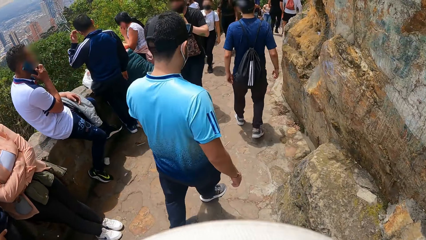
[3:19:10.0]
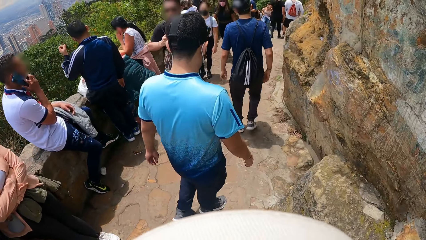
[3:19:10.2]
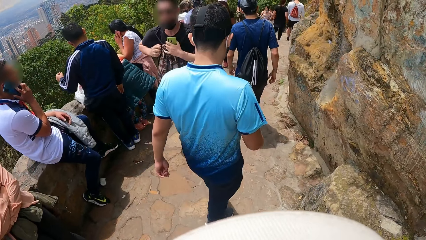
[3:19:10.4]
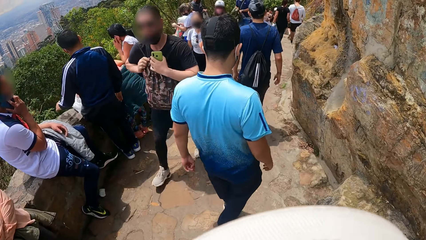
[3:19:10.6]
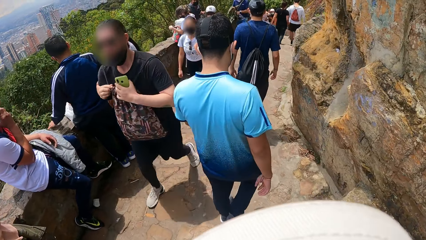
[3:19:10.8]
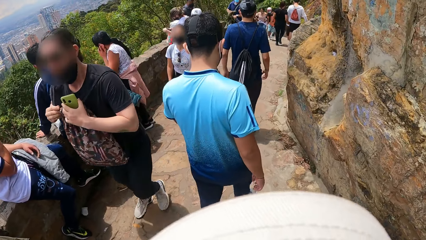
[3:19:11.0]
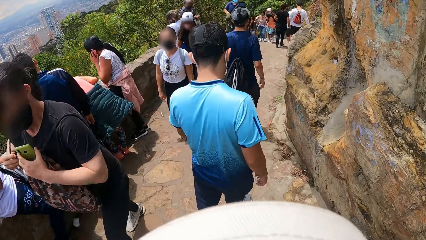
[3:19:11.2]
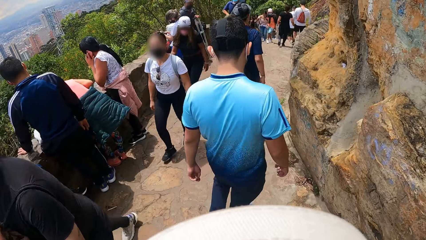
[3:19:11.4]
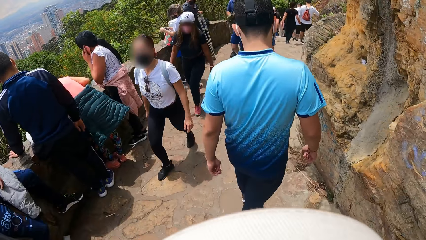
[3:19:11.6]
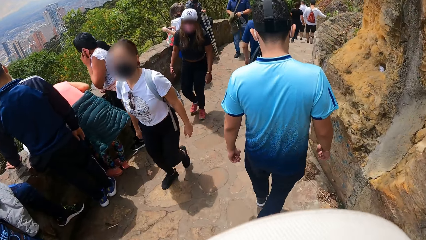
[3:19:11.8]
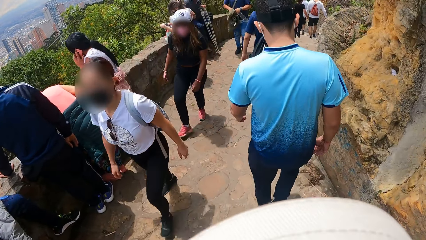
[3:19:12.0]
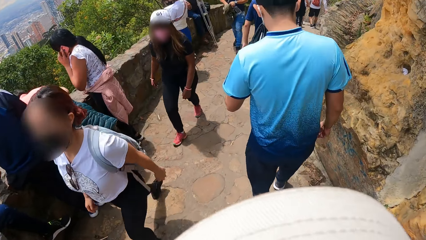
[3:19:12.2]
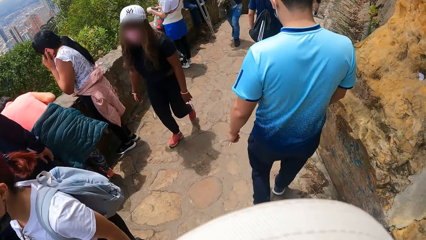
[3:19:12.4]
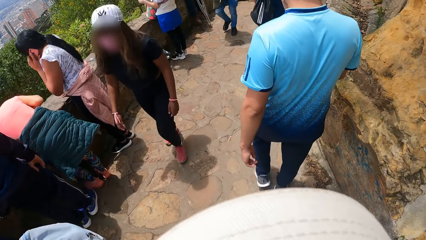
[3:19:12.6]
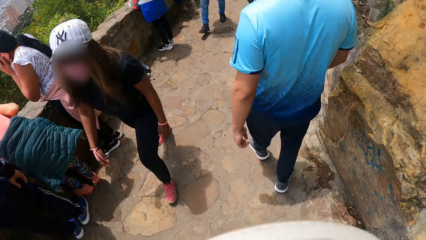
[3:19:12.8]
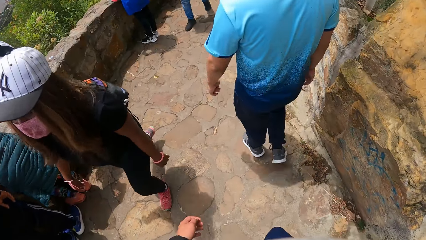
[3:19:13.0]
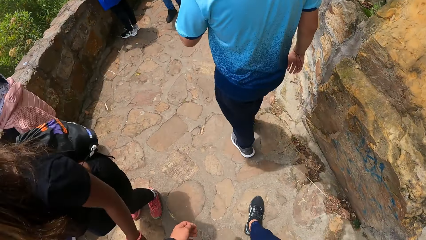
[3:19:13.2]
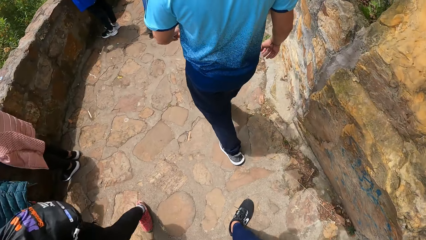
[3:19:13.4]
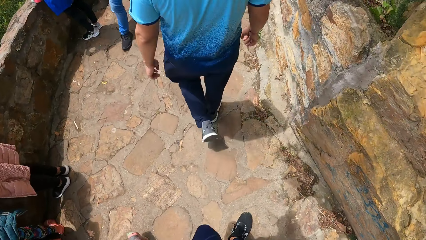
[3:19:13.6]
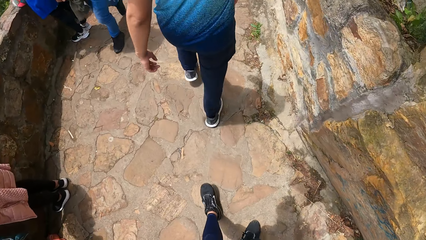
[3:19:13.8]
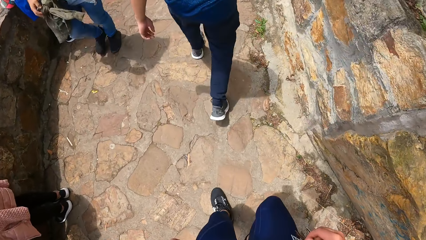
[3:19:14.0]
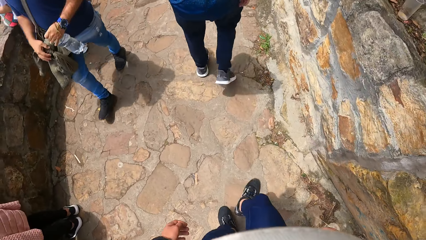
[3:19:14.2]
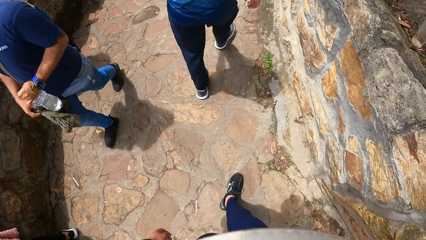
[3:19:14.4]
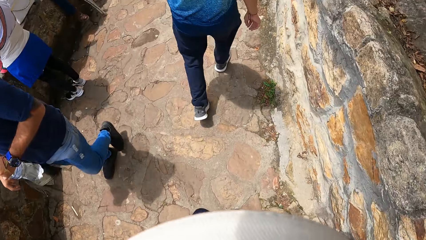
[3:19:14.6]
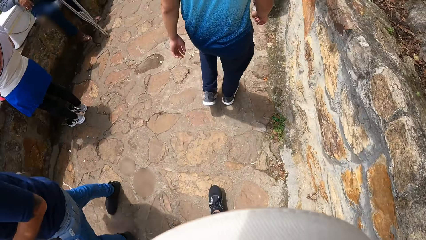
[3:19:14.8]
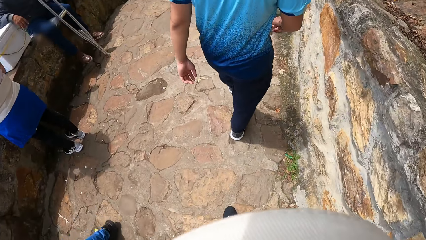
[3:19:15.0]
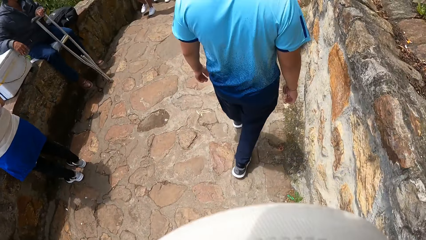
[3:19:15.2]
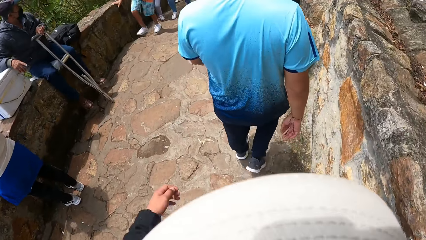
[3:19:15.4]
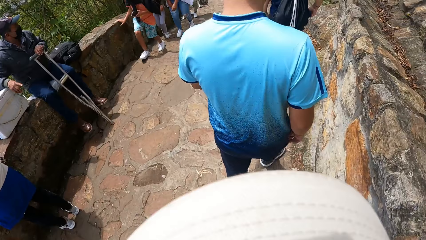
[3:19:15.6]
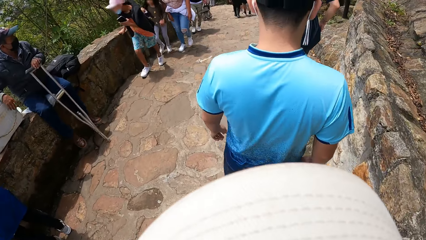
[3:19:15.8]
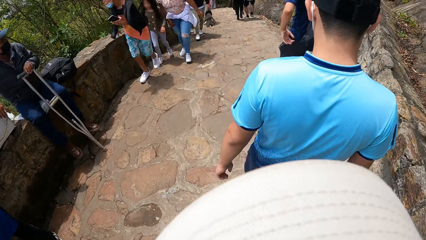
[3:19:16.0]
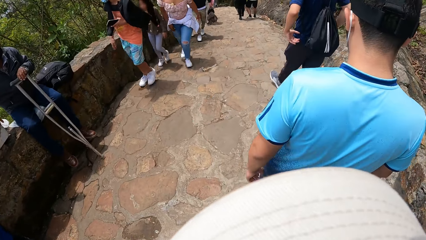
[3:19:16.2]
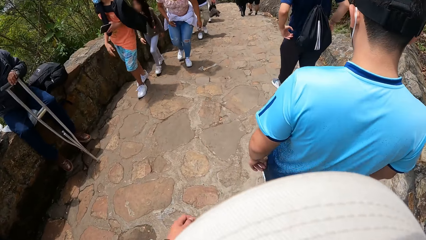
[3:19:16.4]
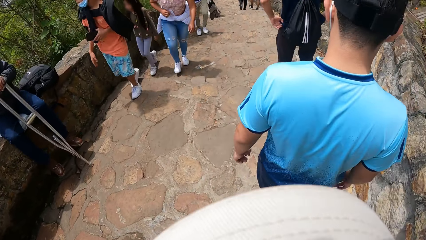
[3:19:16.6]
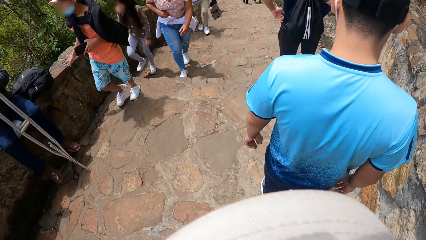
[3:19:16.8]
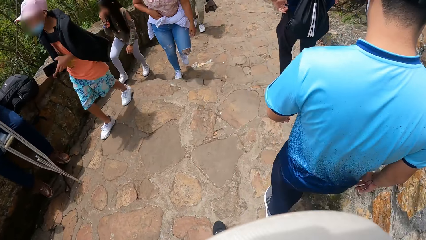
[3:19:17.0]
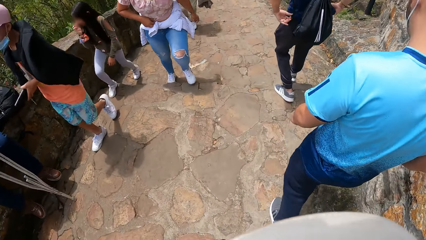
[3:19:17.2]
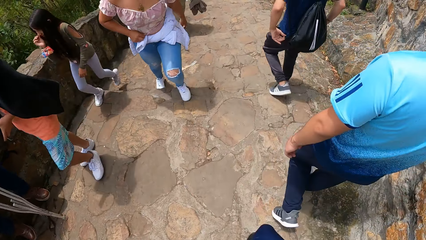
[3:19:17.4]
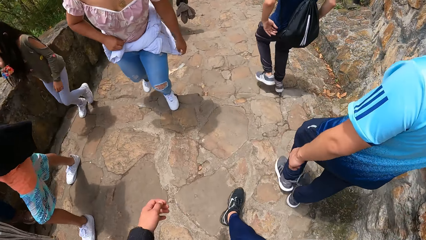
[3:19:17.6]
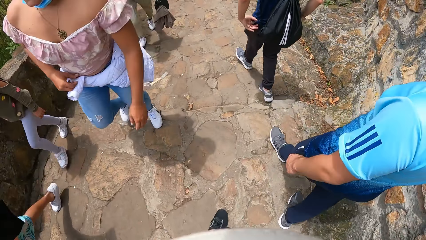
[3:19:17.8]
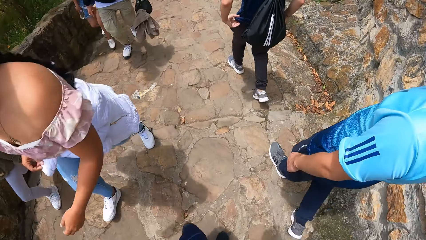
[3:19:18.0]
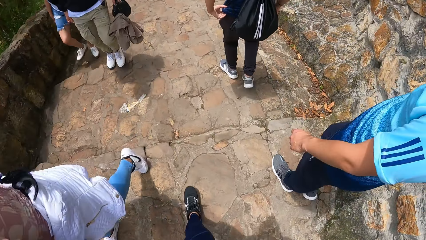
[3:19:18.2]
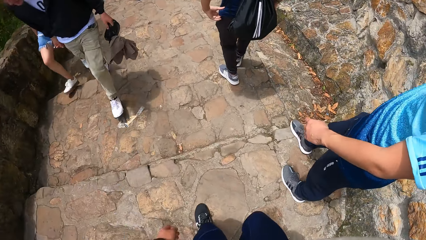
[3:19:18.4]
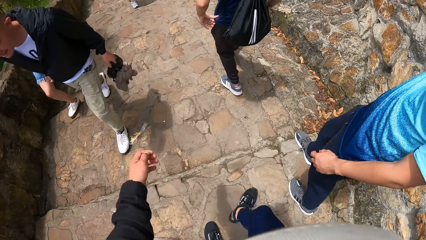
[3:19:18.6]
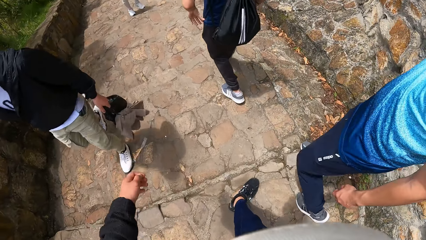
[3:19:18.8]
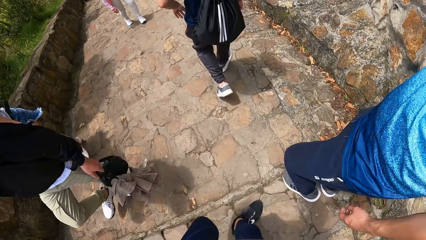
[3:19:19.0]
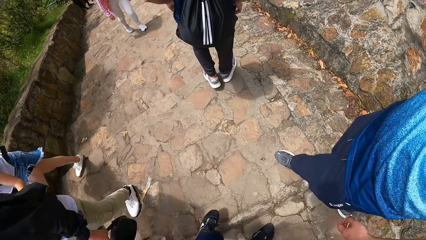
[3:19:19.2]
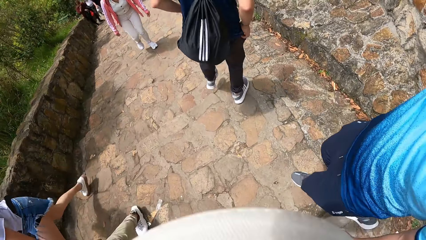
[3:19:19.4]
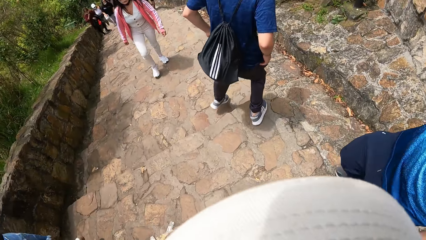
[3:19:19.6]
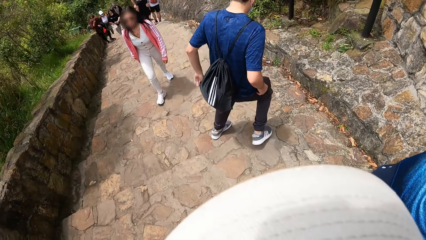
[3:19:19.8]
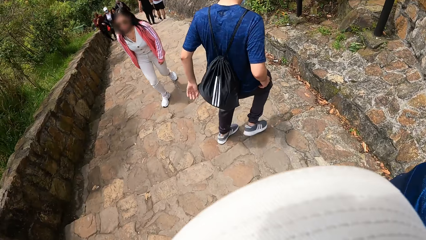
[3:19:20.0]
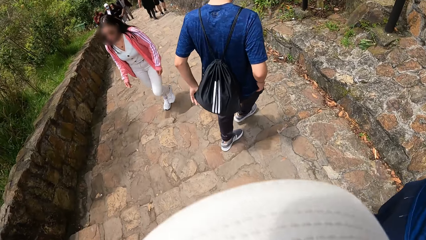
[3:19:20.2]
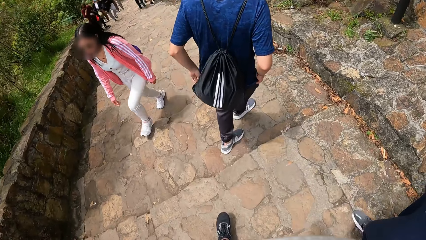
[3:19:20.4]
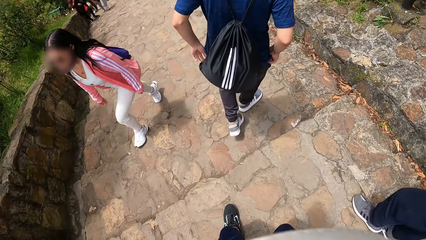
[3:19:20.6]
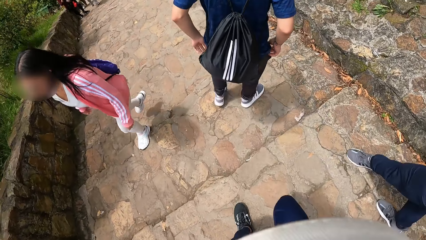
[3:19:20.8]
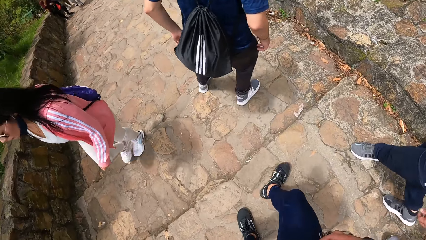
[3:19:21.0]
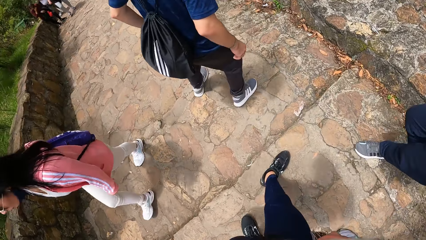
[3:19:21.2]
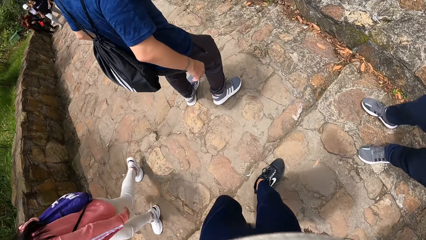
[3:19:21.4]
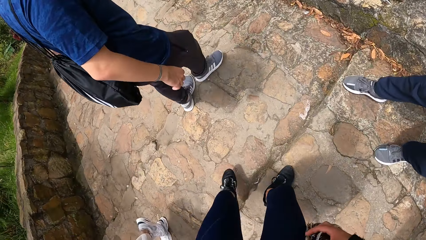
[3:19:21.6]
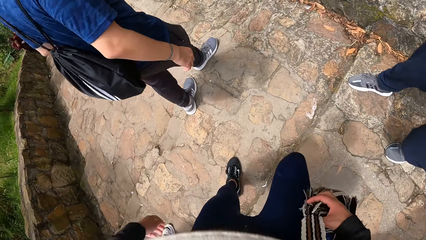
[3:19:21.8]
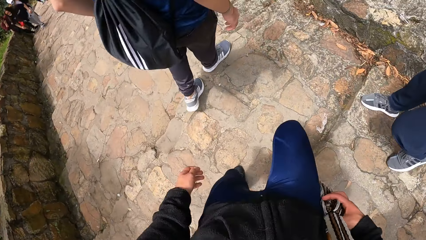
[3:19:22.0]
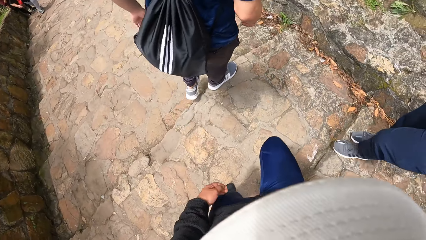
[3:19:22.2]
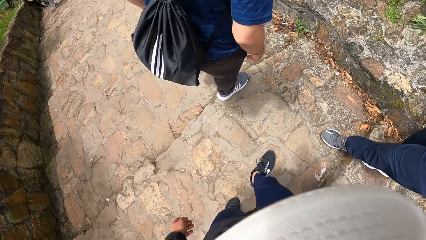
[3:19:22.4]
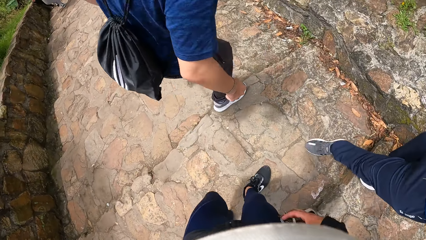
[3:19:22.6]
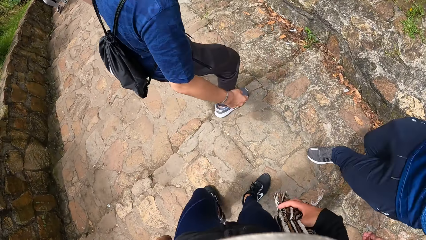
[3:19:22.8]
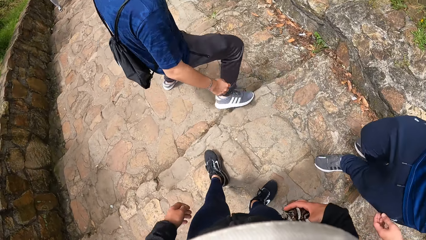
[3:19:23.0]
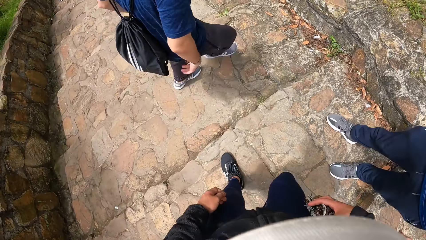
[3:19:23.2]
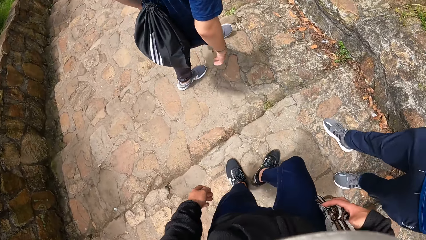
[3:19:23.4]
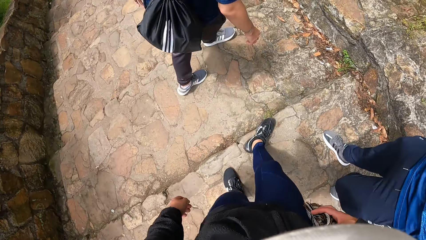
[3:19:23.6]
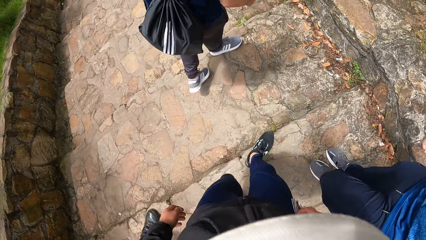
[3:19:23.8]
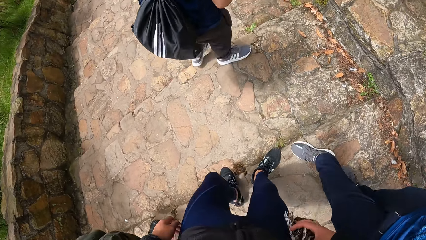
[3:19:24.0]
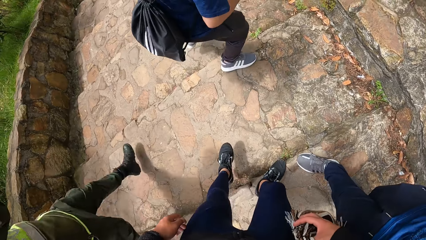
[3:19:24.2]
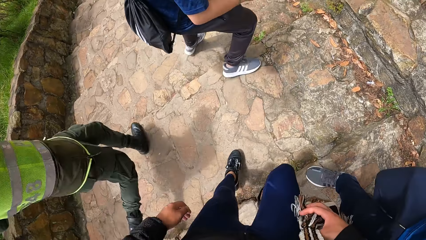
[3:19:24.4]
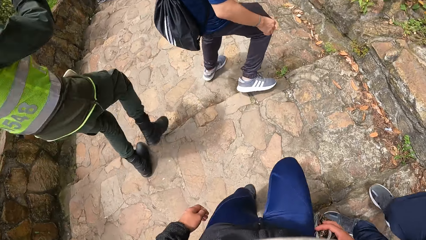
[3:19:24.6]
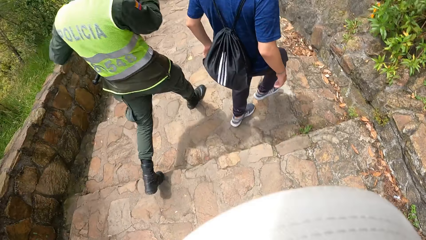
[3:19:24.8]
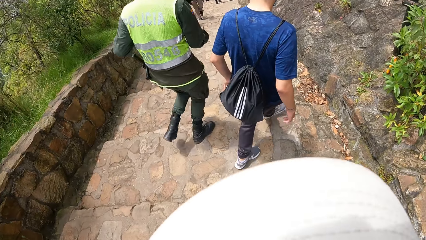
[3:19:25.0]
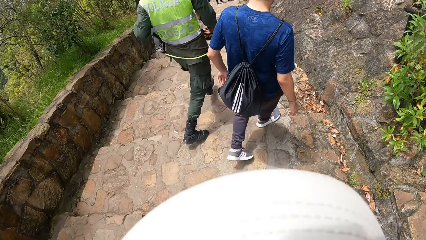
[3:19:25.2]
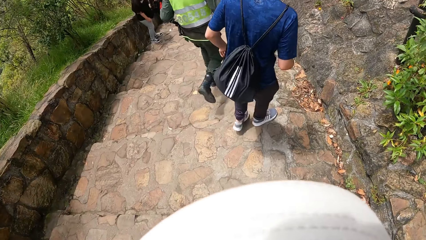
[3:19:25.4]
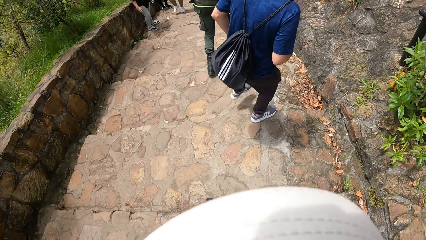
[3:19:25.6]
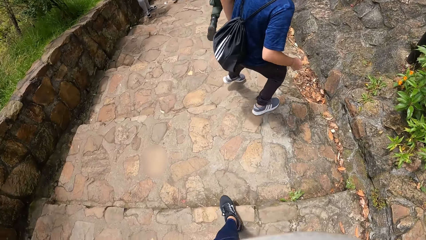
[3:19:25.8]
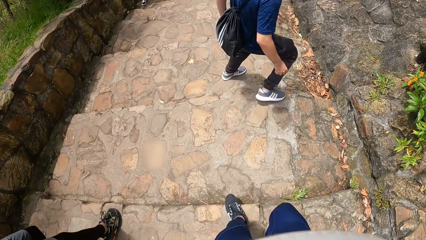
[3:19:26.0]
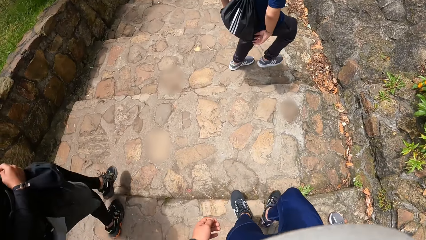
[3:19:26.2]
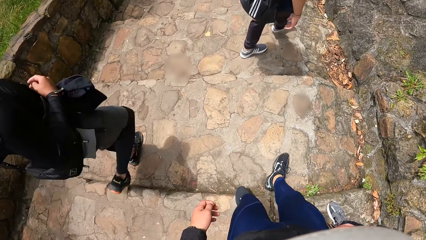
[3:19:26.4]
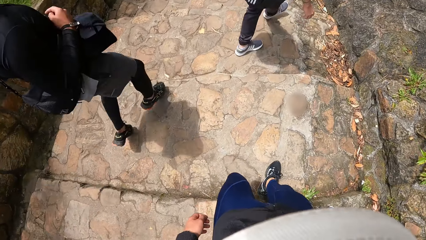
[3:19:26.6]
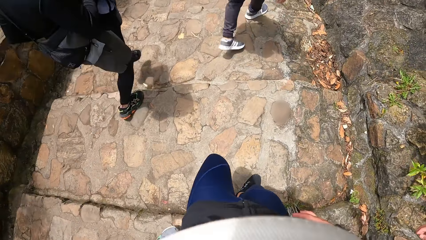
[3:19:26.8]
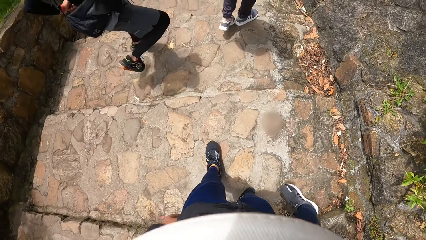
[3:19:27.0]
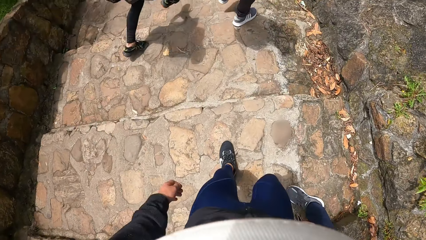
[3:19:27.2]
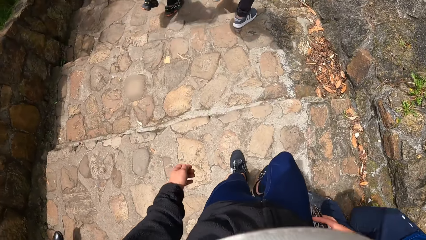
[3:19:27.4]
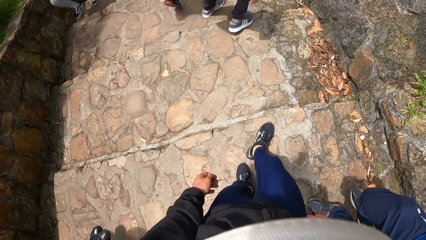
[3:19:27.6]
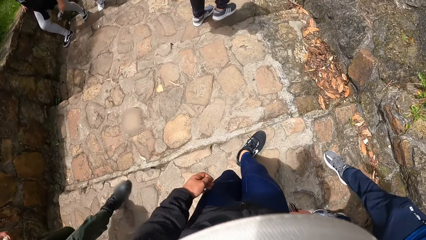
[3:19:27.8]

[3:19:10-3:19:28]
The camera wearer walks on the pavement. They climb down stairs. They climb down stairs repeatedly.
